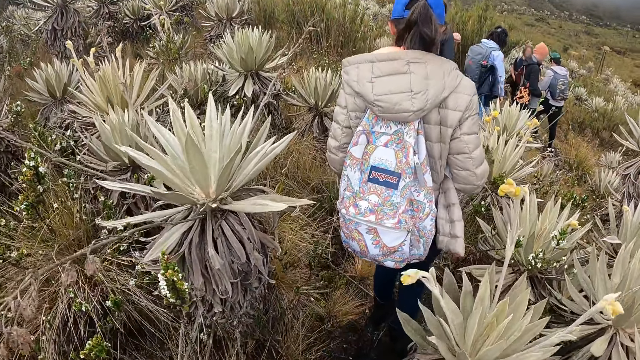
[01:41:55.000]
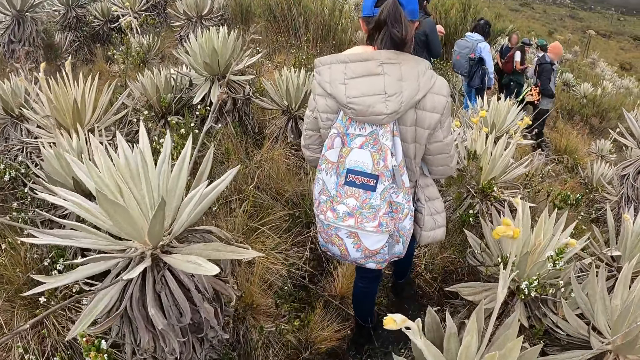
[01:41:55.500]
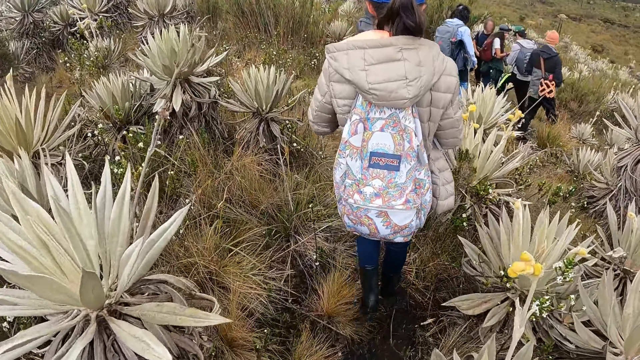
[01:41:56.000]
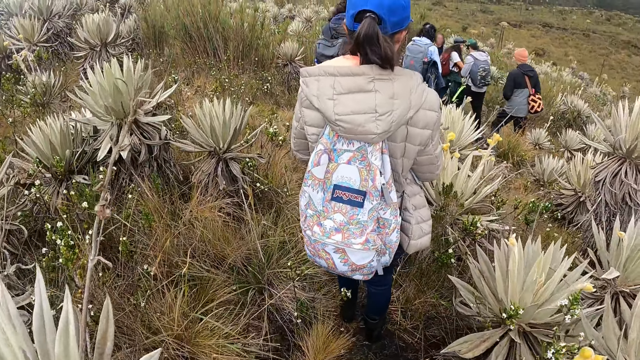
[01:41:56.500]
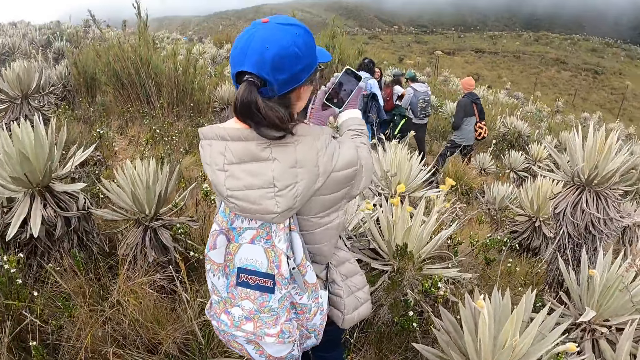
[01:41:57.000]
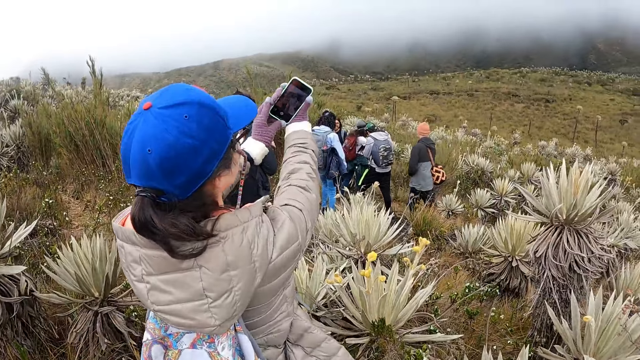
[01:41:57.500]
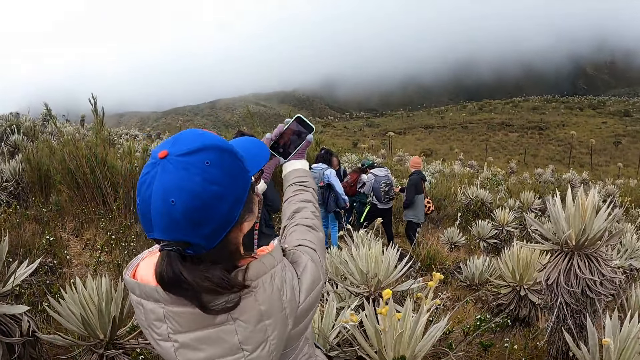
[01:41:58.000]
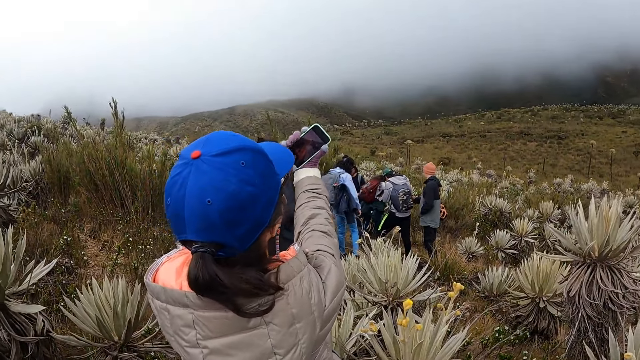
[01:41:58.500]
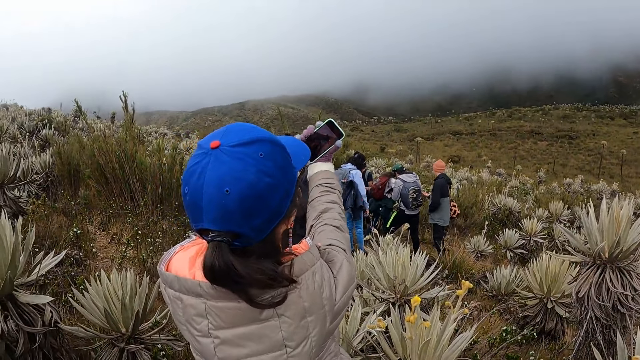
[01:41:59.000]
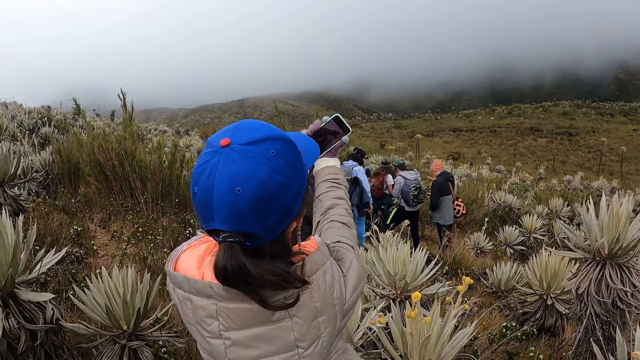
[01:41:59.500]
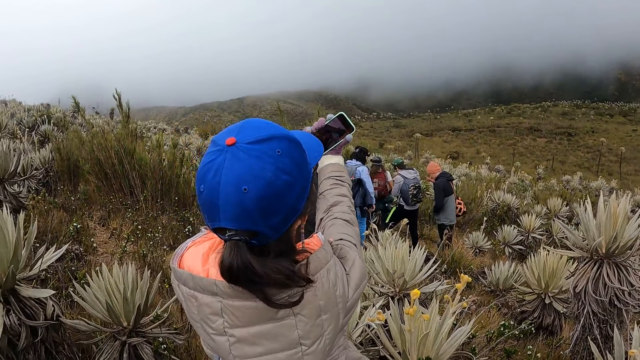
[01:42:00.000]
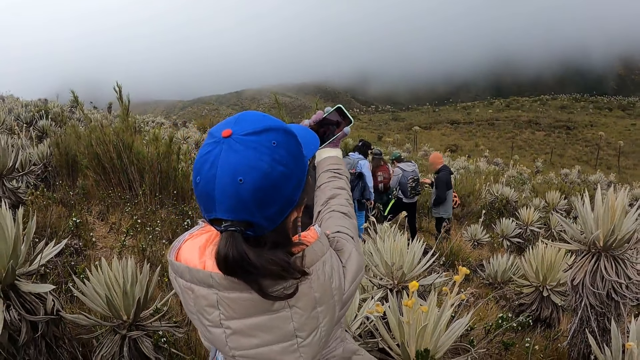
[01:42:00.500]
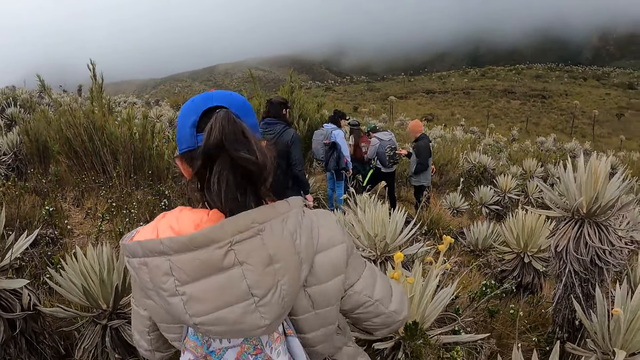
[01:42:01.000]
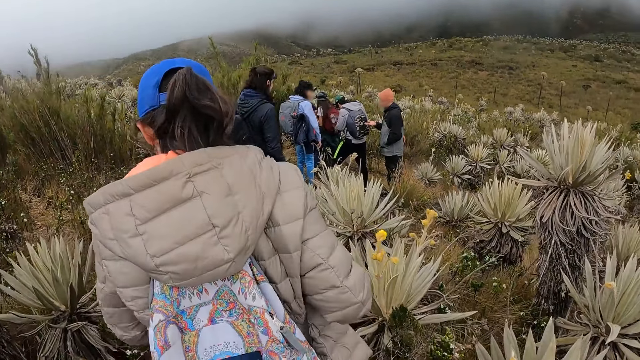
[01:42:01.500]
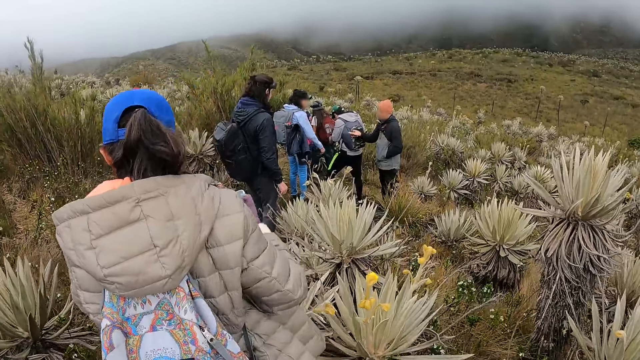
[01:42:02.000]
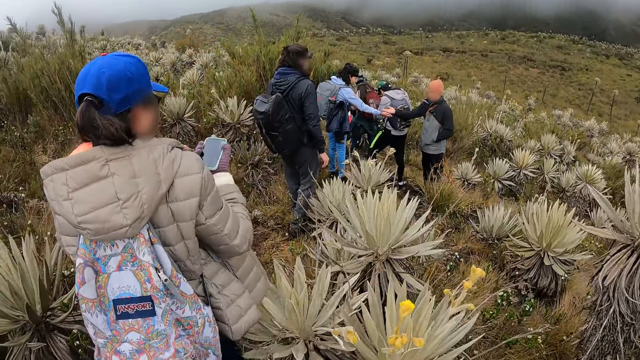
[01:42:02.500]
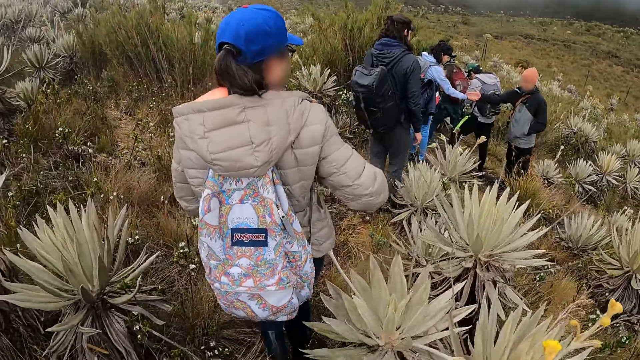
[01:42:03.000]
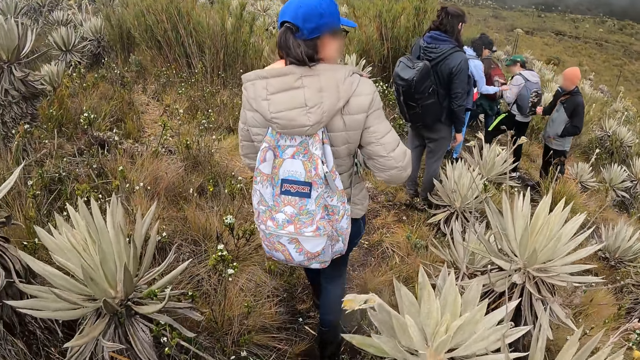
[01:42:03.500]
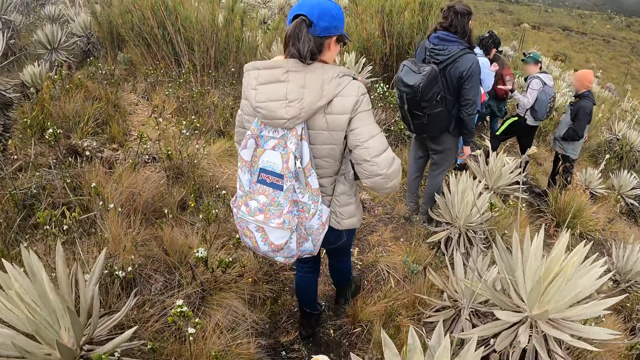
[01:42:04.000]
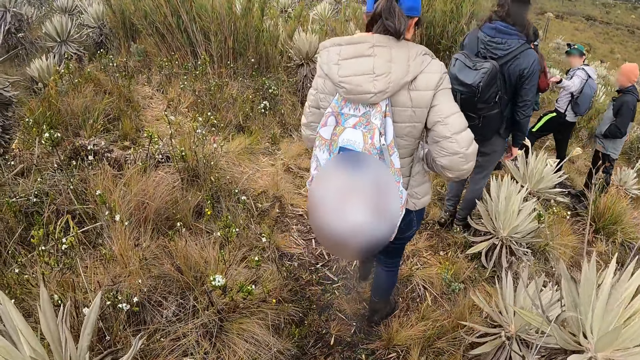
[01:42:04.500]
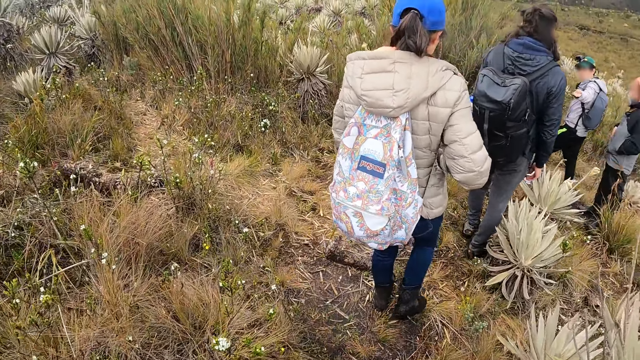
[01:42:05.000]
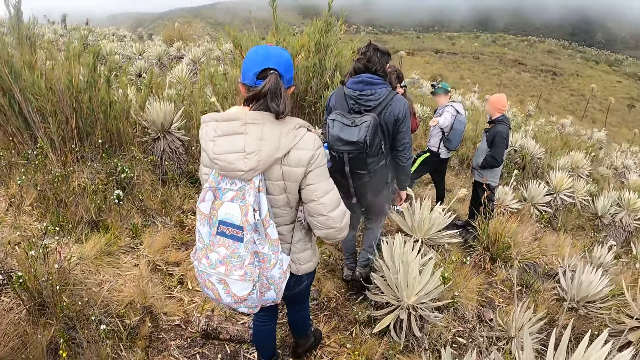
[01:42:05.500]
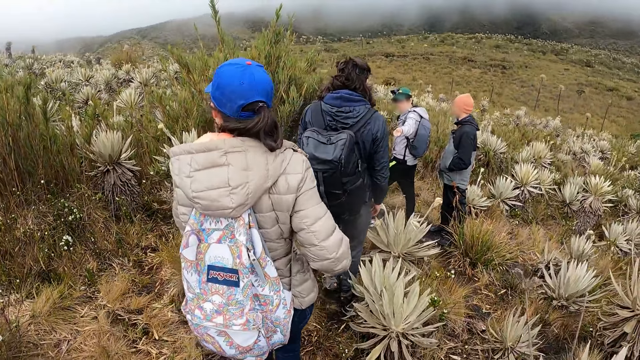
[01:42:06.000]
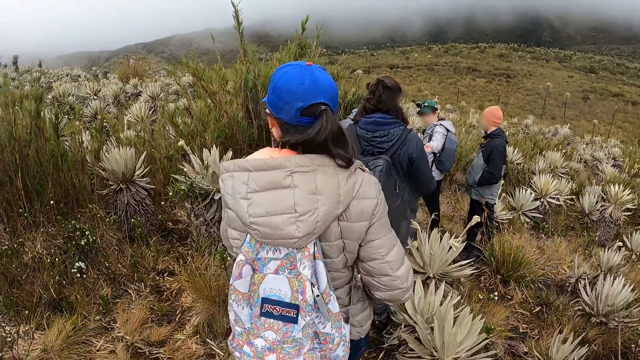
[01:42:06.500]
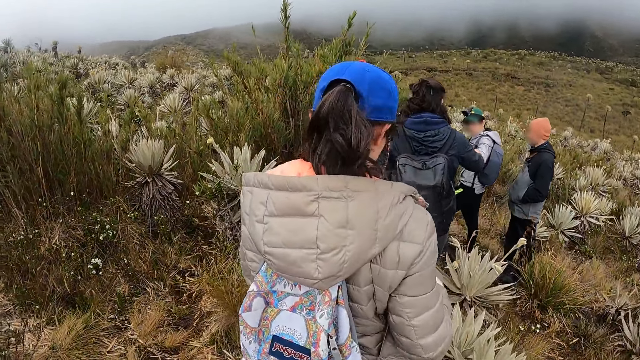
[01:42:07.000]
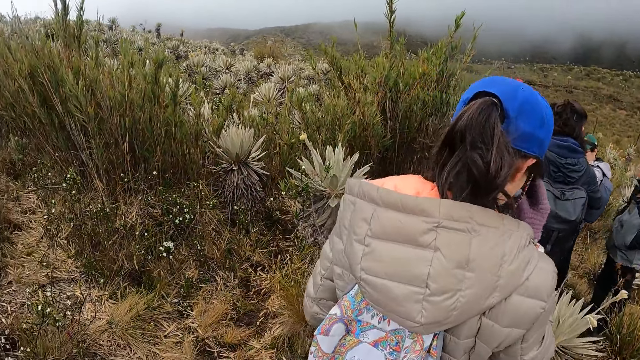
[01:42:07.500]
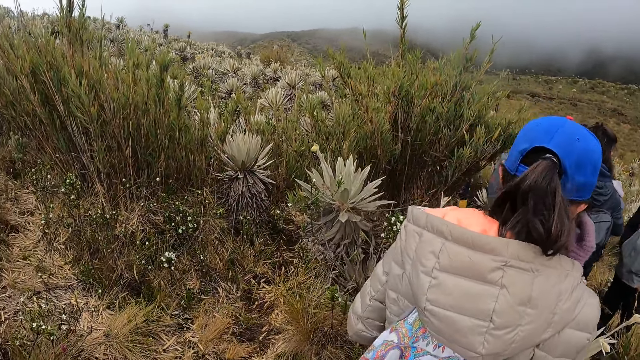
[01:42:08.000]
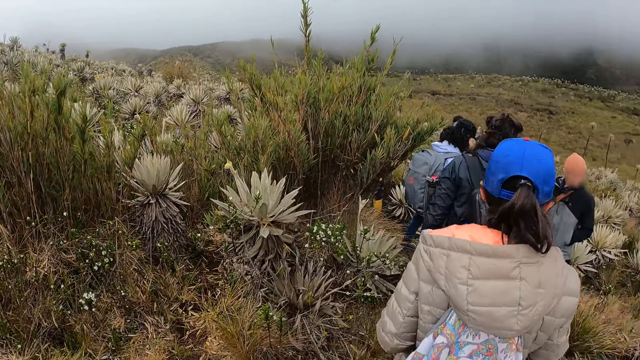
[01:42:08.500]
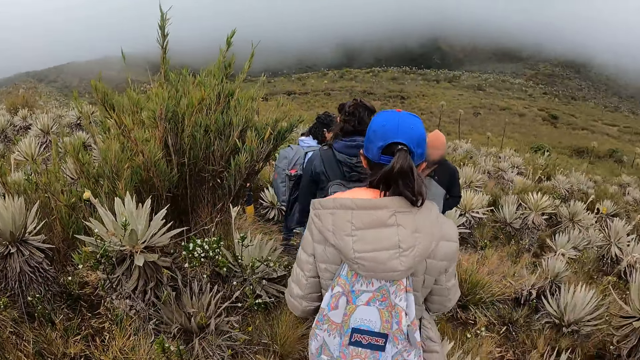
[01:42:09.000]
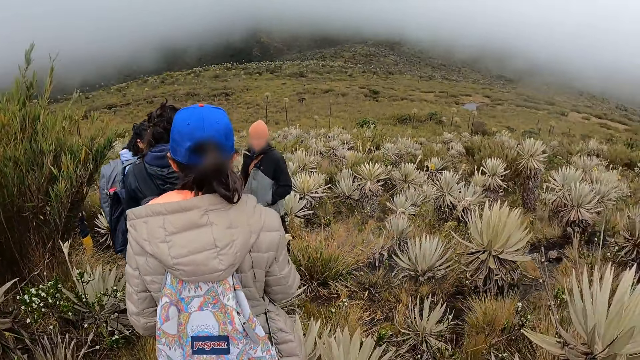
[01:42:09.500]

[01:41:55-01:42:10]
A woman holds up the phone with both hands. The woman takes pictures. A man passed a seed to another woman with his right hand. The first woman walks in the hike field. The first woman puts the phone in her pocket with her right hand. Another man stretches a seed towards a third woman with his left hand. The camera wearer walks a few steps. The third woman collects the seed from the second man with her right hand.

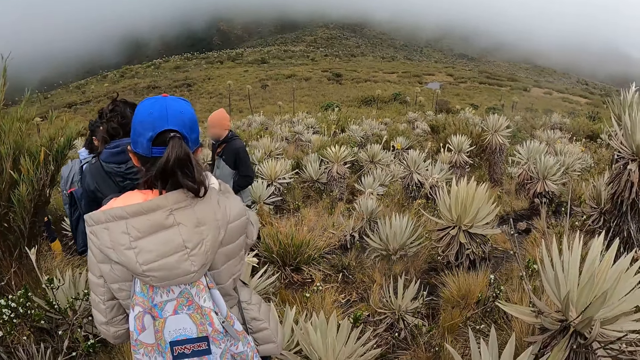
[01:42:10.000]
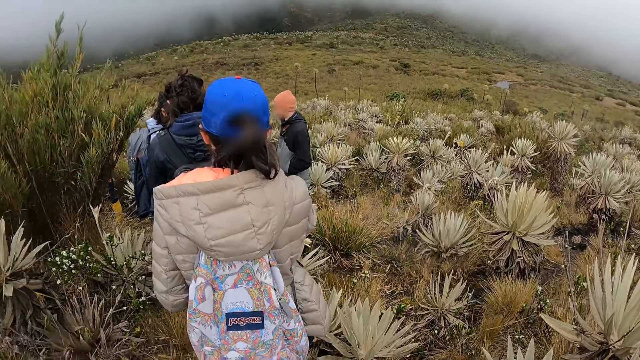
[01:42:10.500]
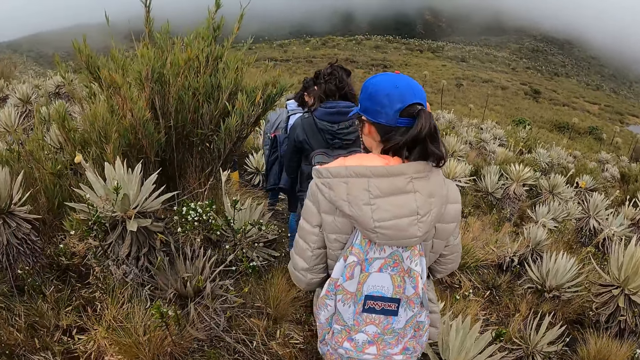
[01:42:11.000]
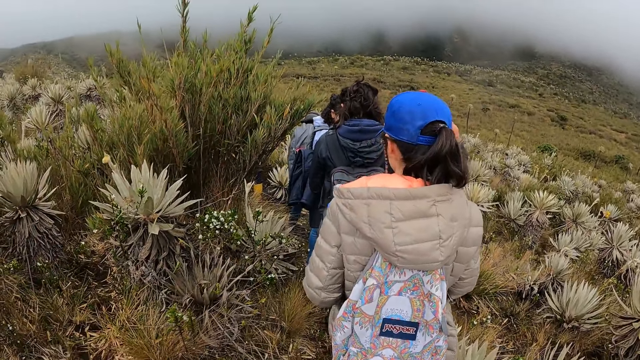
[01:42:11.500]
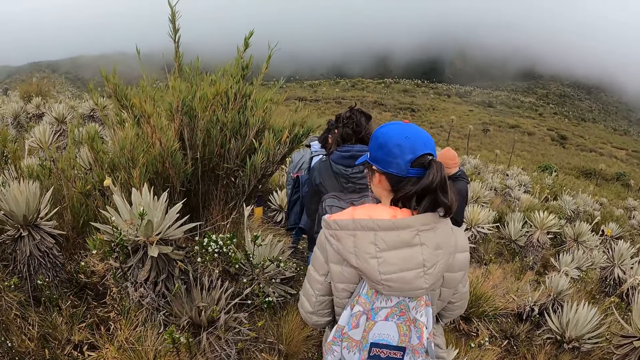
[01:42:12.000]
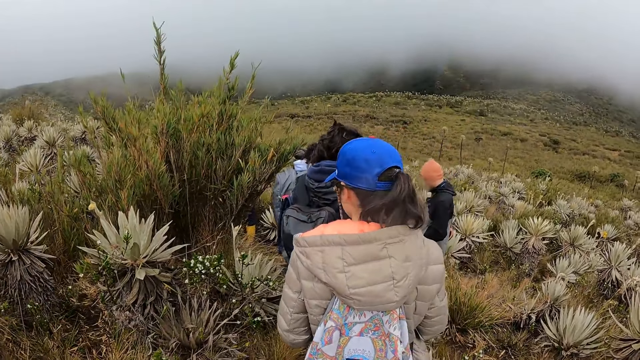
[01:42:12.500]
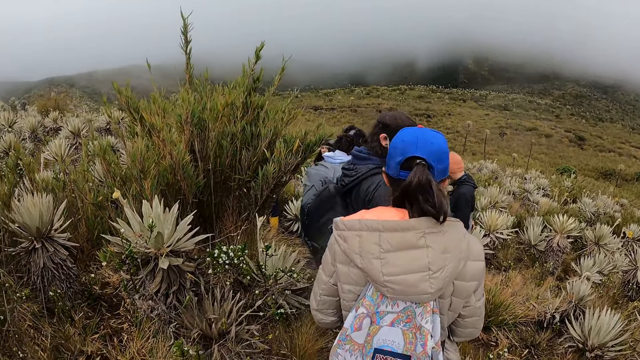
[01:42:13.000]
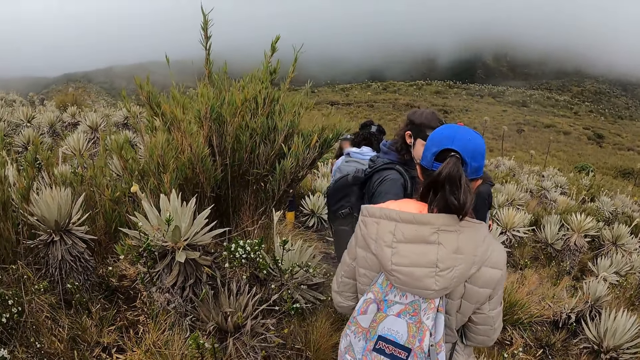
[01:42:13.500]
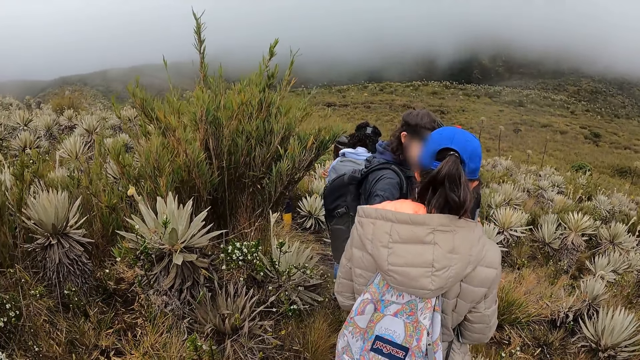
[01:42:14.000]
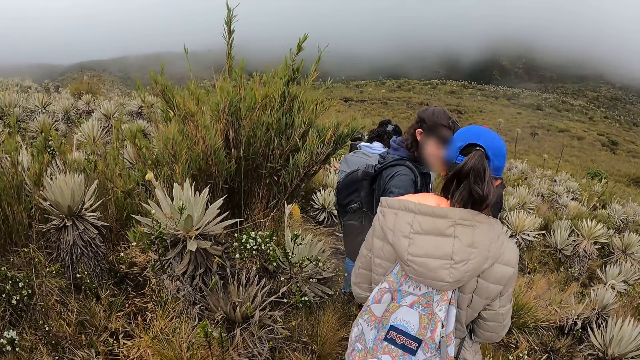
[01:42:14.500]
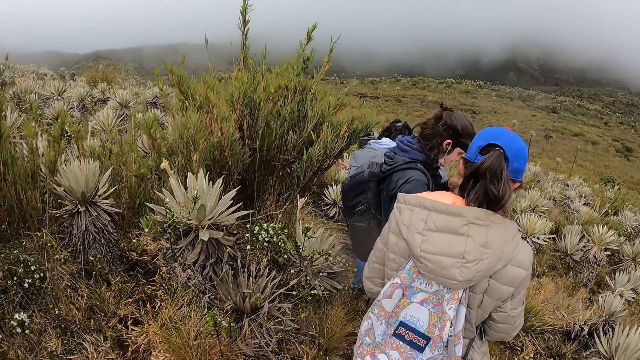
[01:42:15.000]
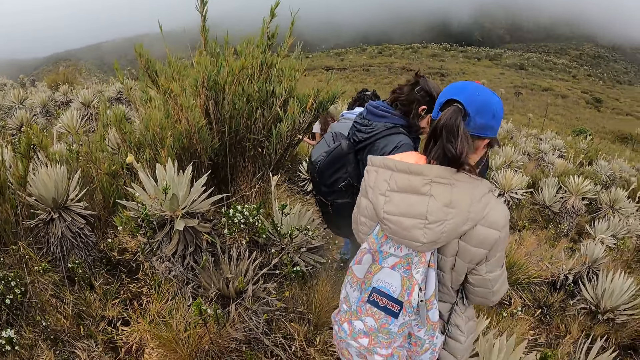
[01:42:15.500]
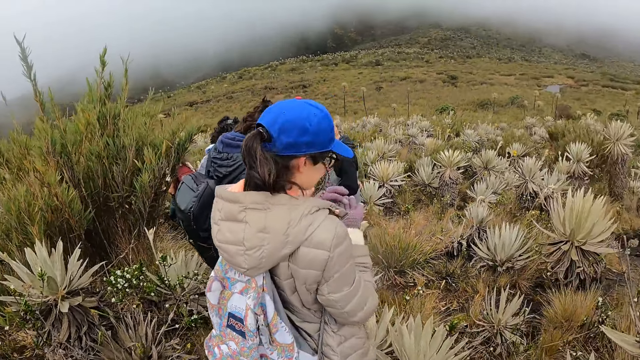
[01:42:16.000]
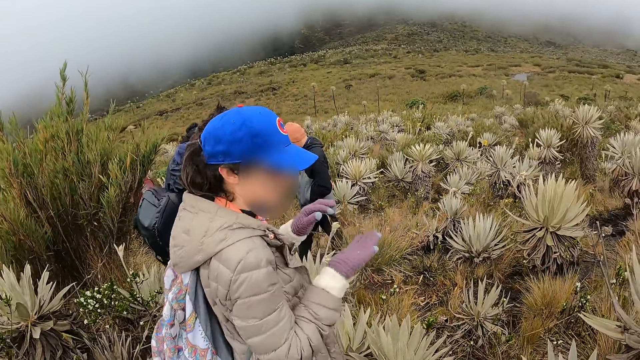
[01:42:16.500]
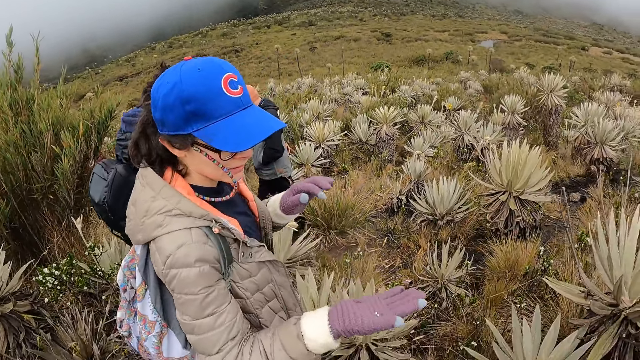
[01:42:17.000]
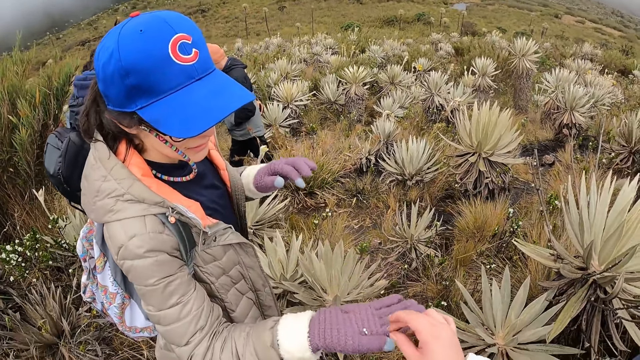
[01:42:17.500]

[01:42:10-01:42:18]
The woman stretches a seed towards the camera wearer with her right hand. The camera wearer collects the seed from the woman with her right hand.
